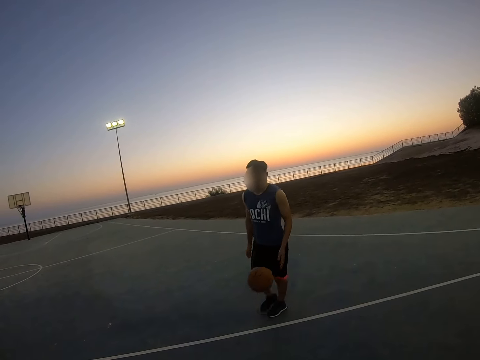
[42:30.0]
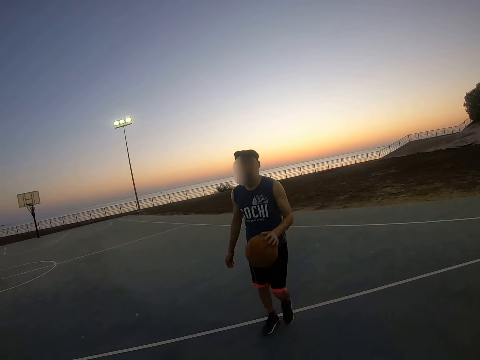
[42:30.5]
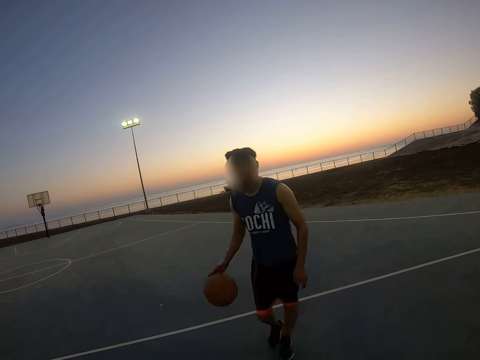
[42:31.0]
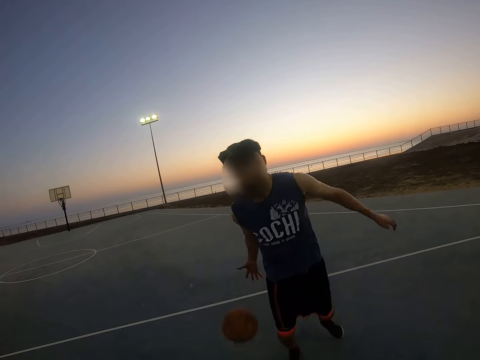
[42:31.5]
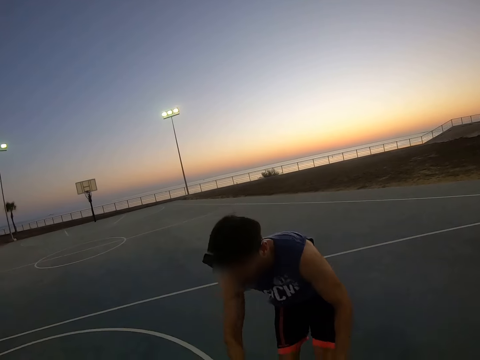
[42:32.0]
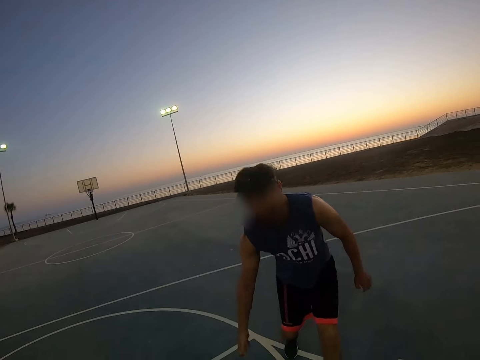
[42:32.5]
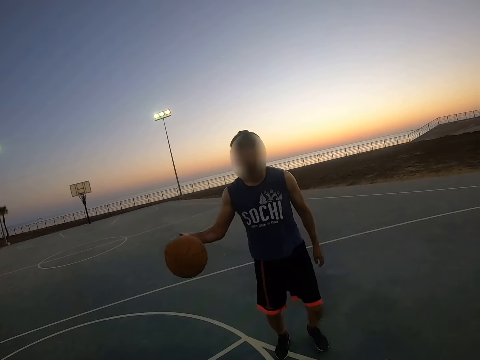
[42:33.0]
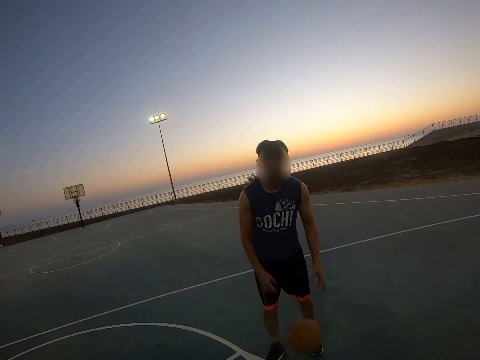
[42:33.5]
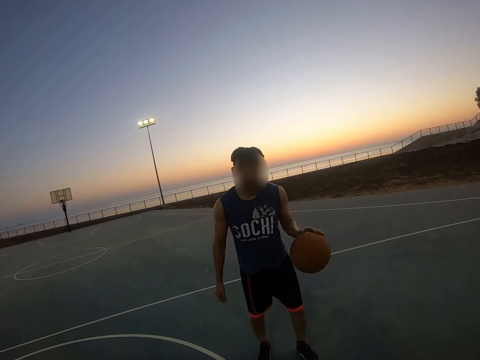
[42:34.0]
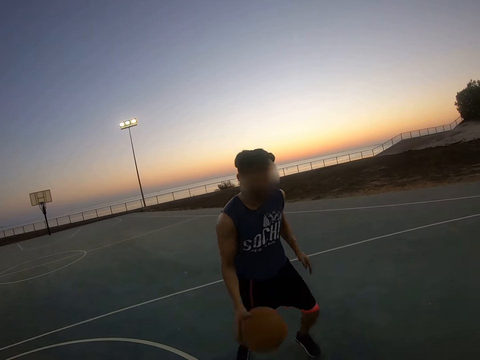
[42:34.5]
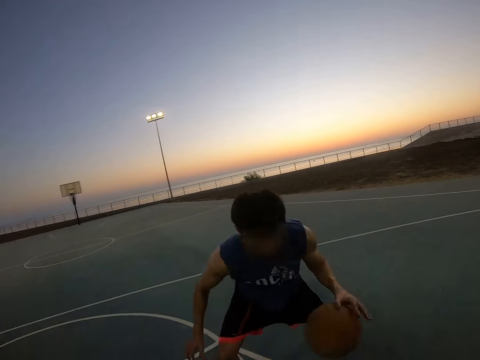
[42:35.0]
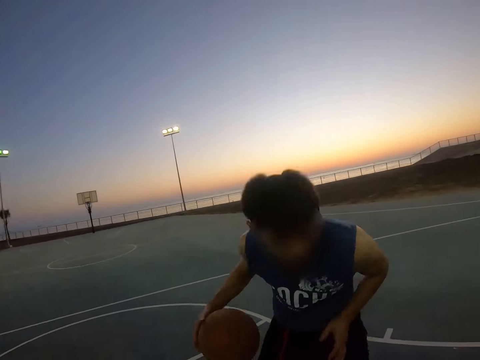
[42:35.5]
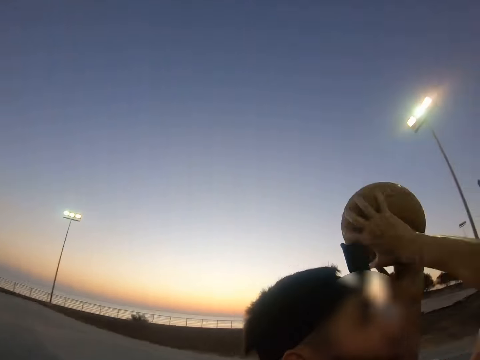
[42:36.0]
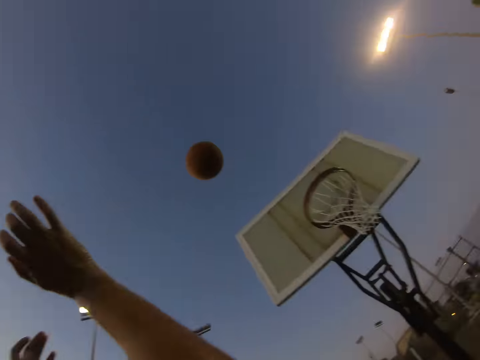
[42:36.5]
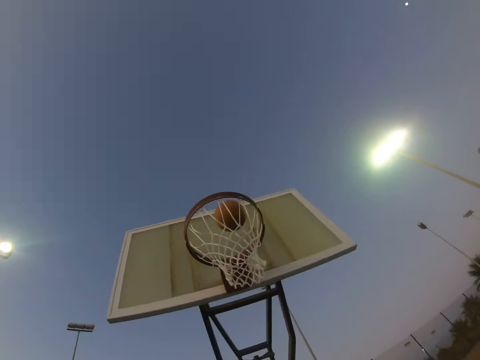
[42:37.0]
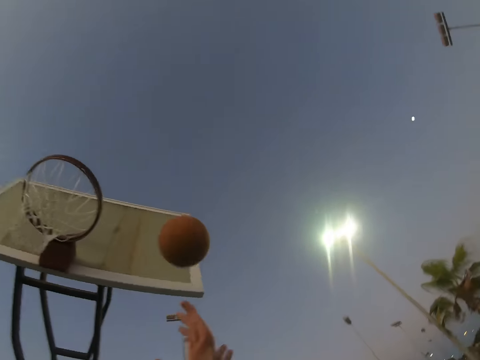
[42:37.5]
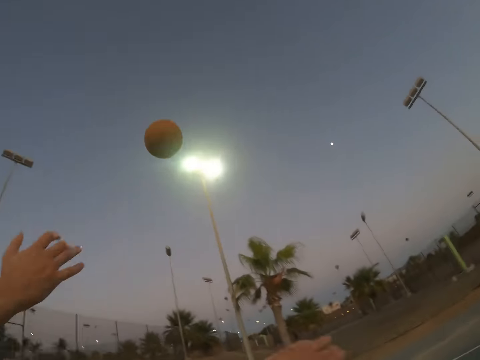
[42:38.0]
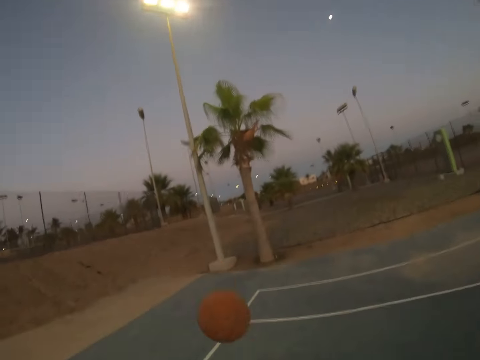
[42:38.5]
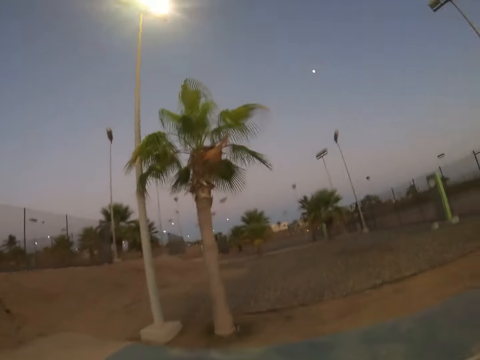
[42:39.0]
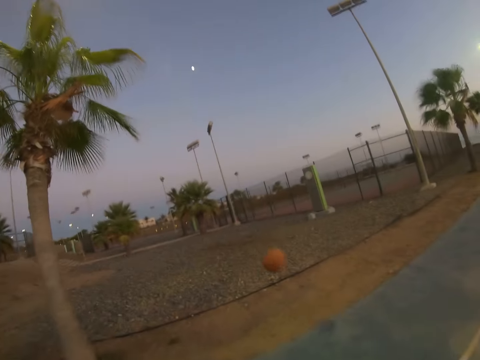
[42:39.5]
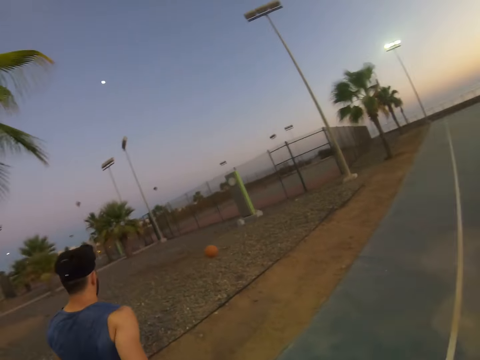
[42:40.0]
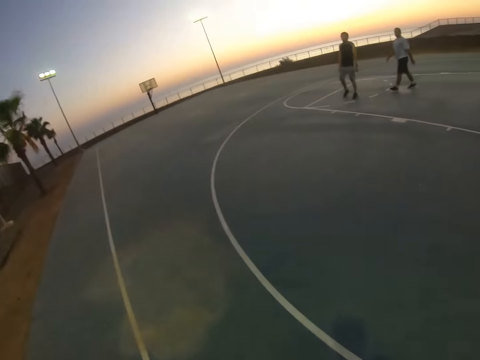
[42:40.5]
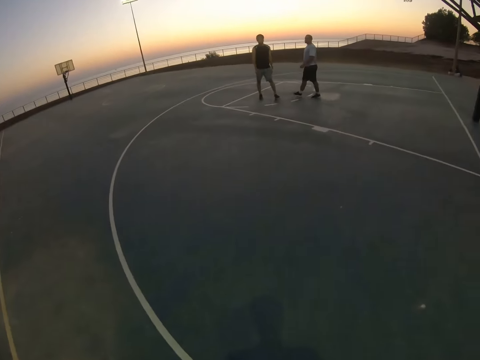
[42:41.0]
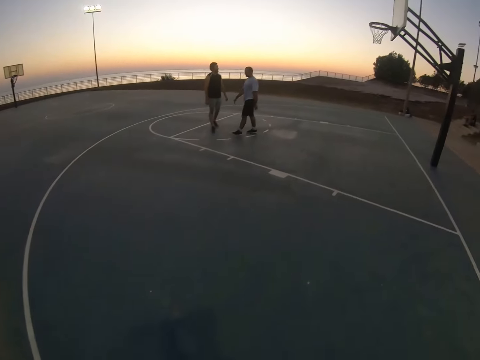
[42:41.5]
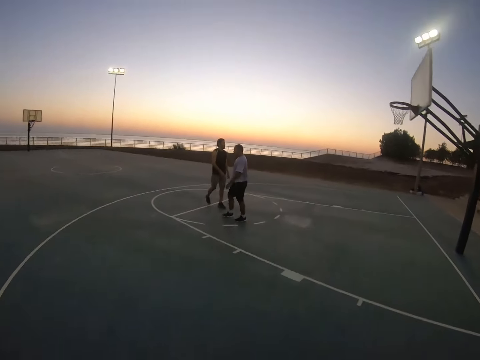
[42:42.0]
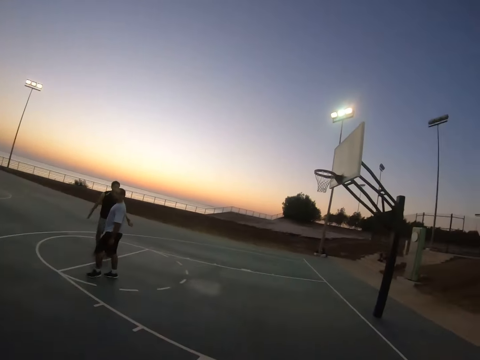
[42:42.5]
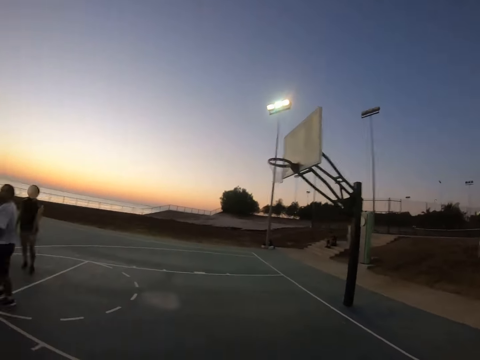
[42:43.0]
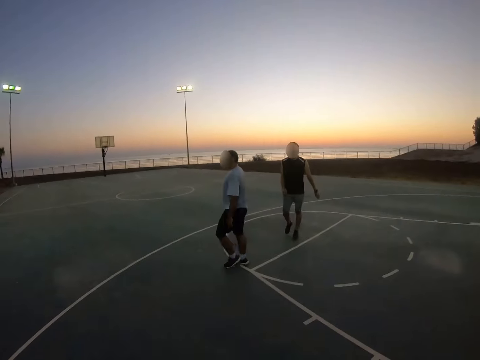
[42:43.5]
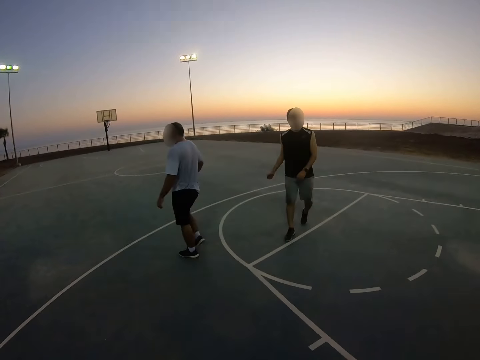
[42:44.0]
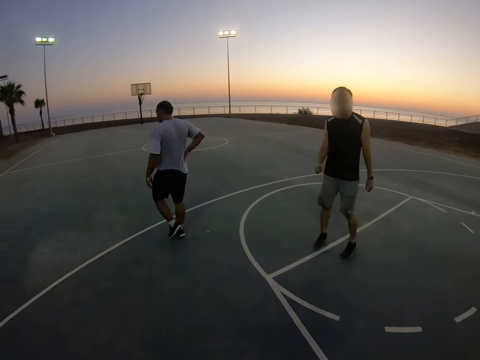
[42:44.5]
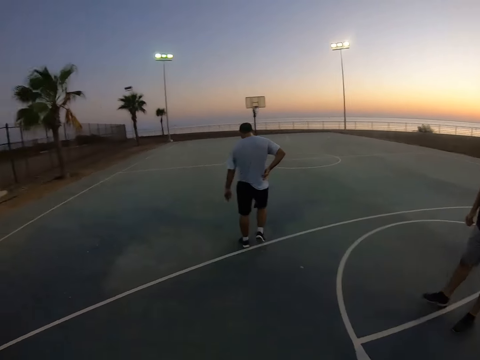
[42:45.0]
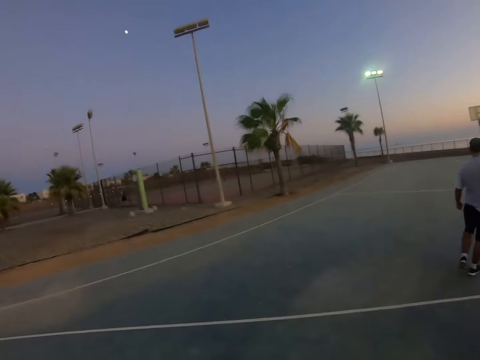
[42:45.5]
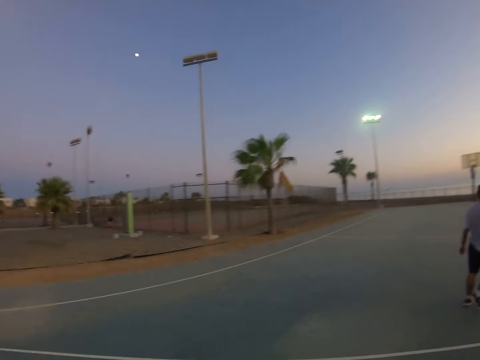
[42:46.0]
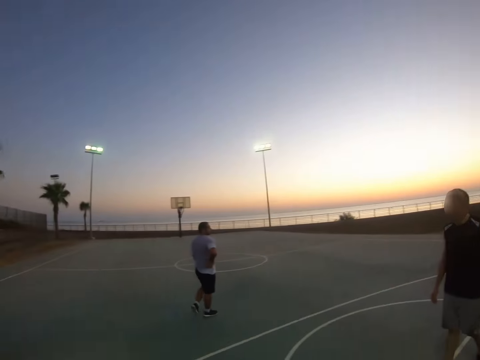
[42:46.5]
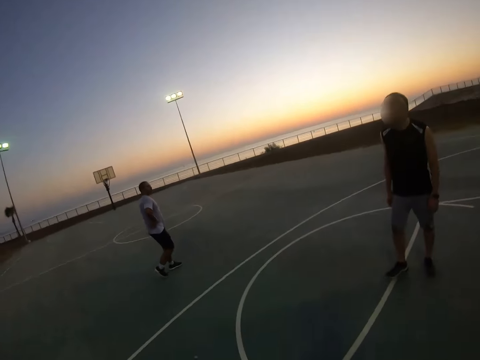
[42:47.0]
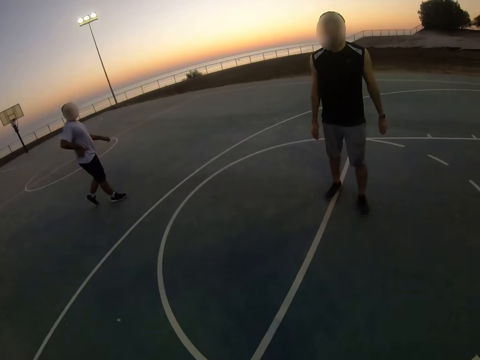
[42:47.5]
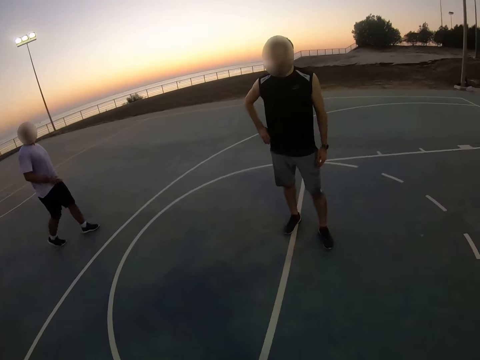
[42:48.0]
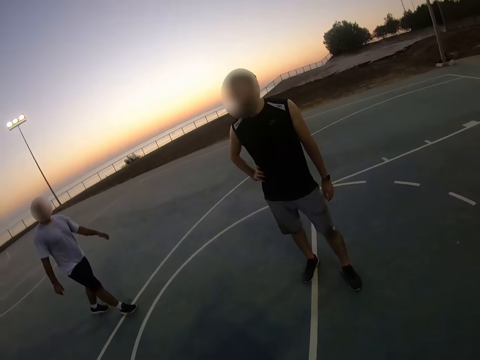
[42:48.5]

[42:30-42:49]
A man throws the ball to the field goal and runs after the ball. The camera wearer moves around. Another man moves around.

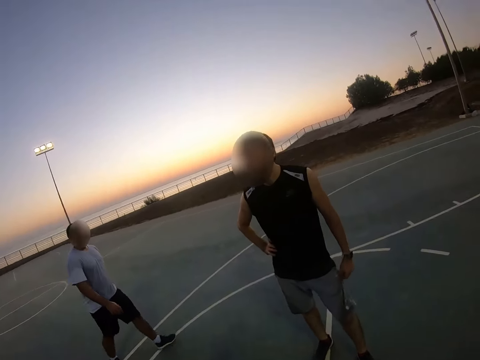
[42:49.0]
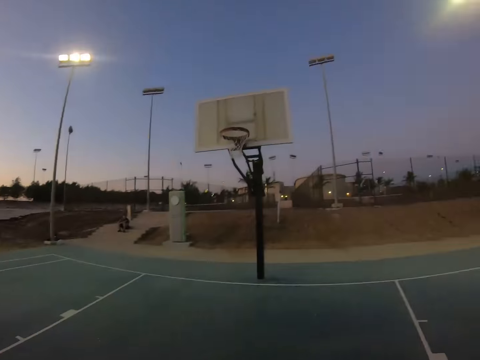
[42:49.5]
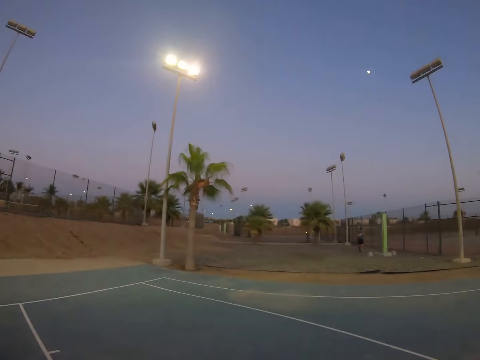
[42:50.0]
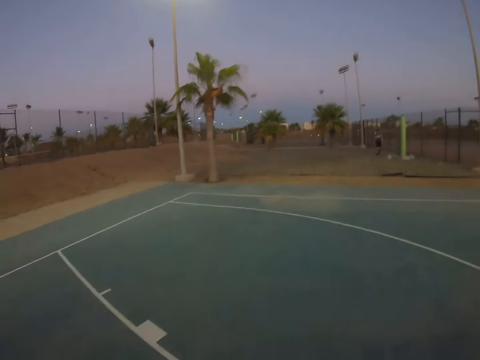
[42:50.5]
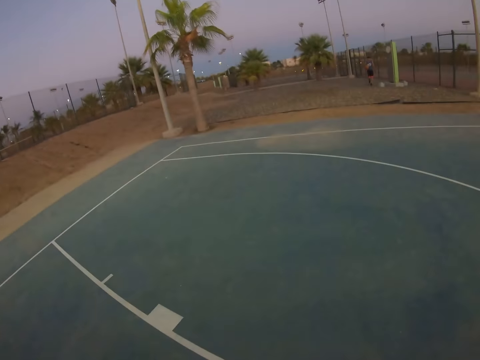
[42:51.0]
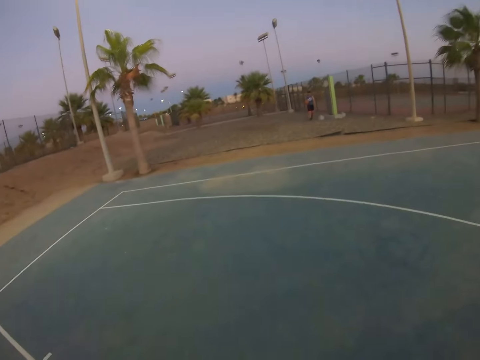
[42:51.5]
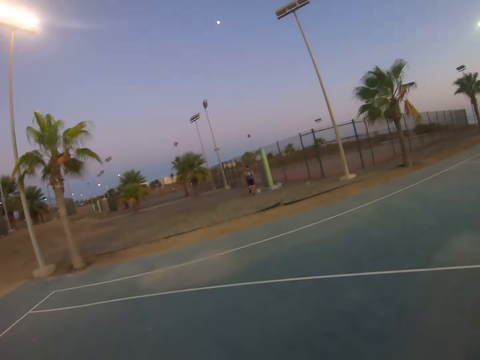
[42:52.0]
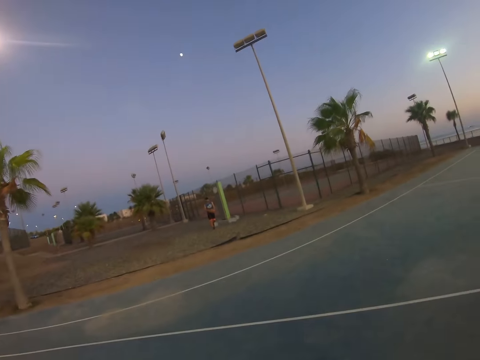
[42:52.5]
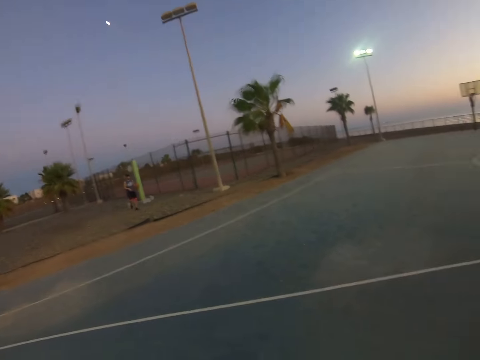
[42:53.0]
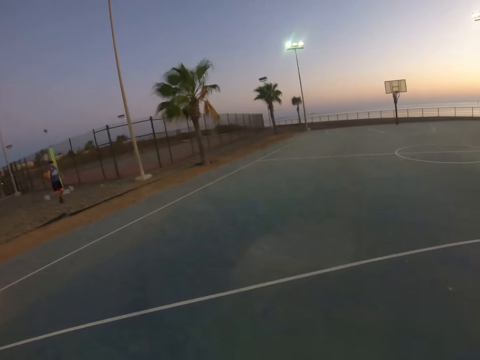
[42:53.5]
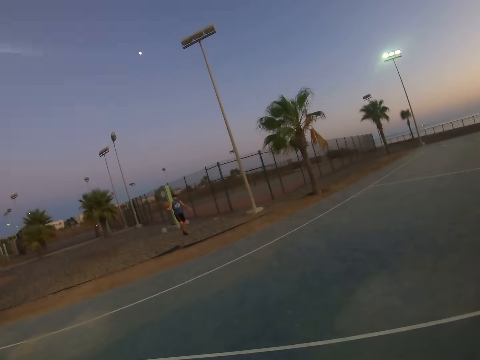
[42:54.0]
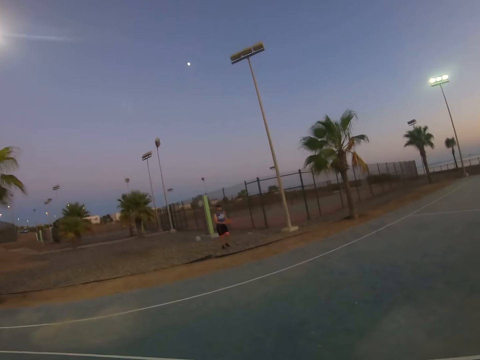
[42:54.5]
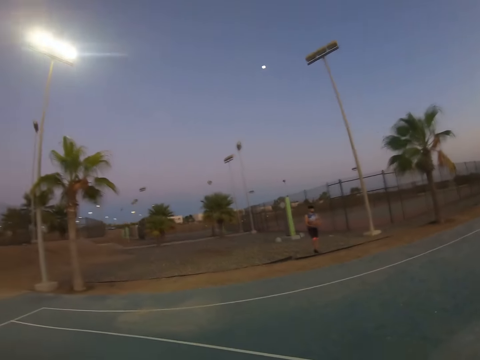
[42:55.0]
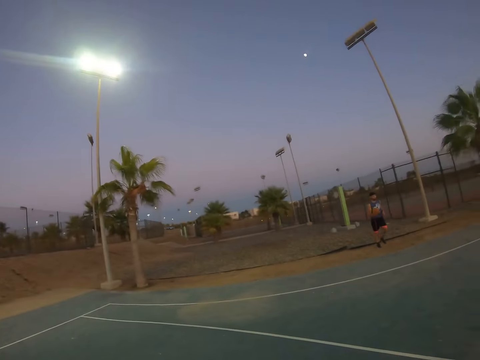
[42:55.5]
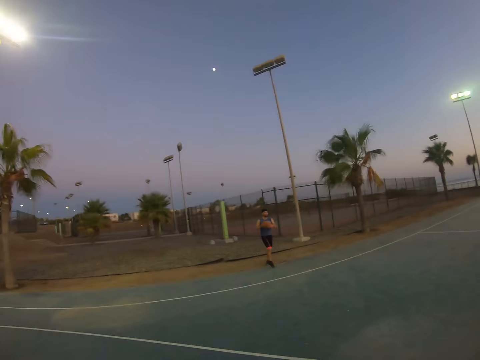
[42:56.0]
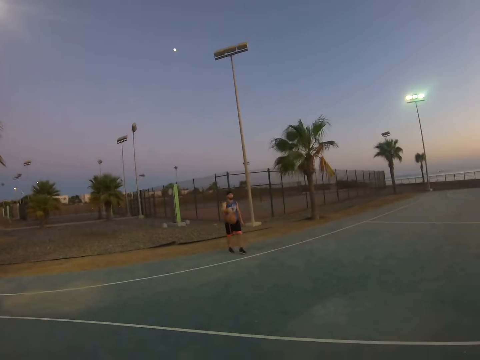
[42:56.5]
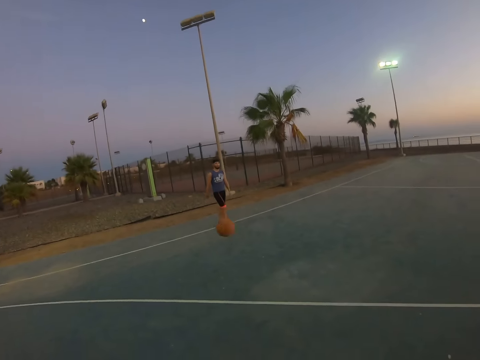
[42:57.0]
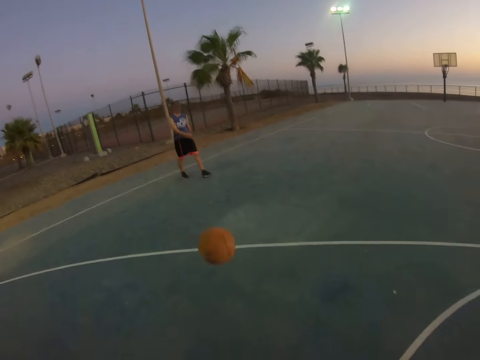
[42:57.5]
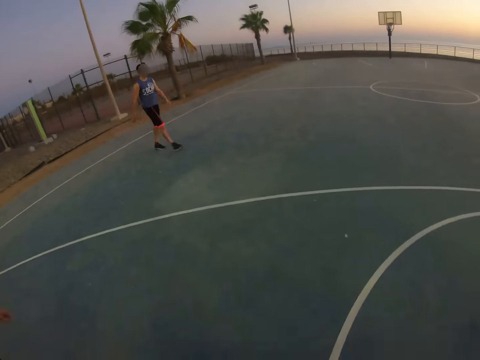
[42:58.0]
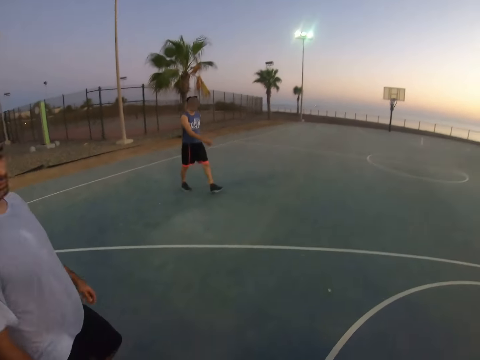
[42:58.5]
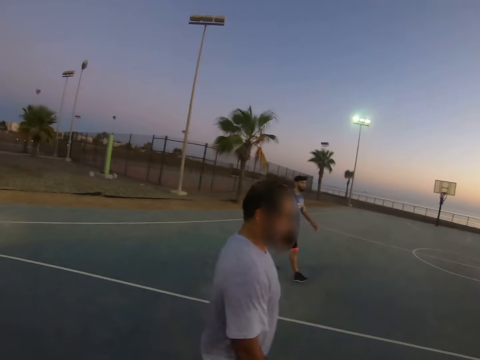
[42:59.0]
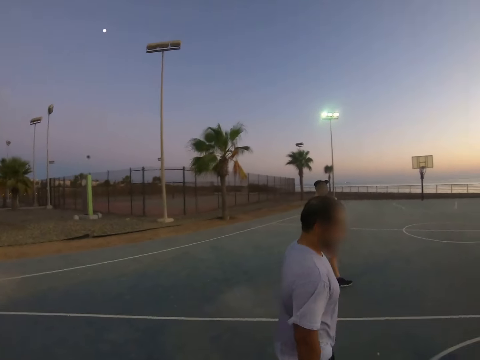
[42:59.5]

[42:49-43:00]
The camera wearer looks around. A man returns to the basketball court with the ball. The man bounces the ball to the camera wearer.
